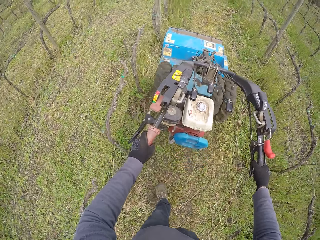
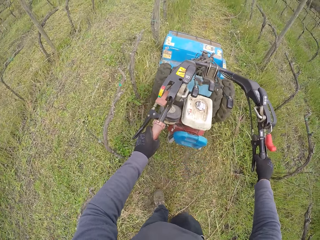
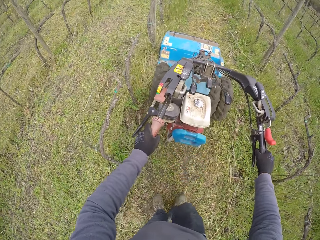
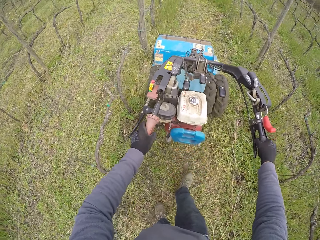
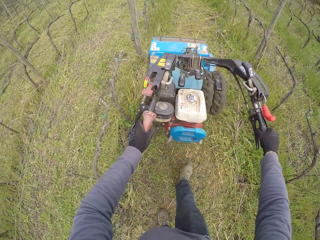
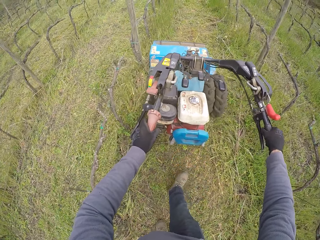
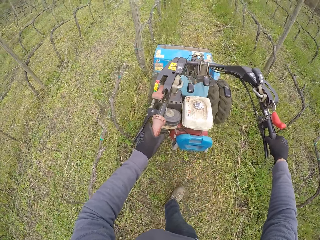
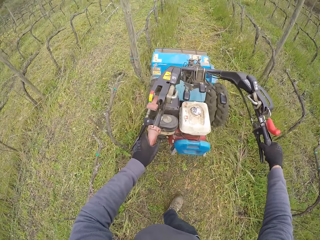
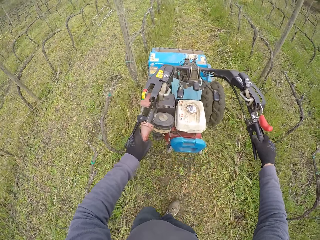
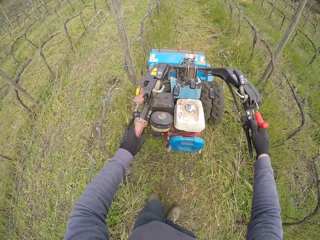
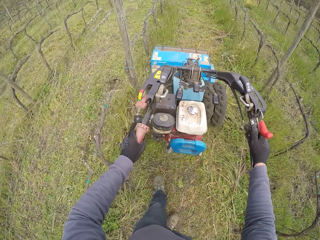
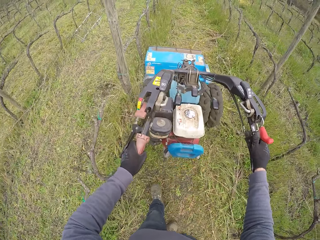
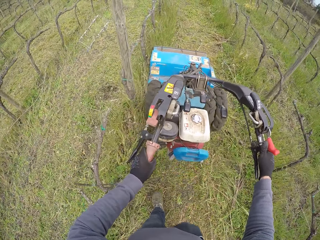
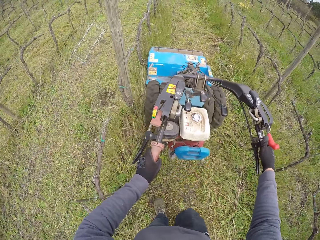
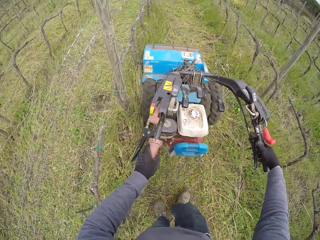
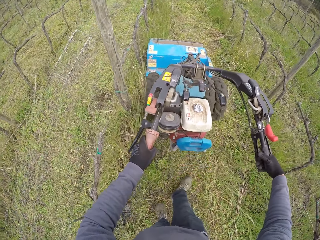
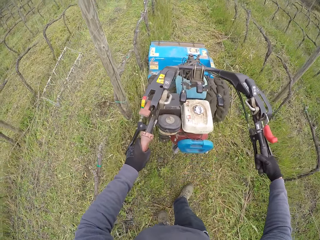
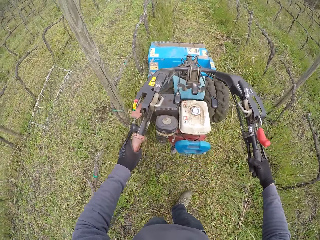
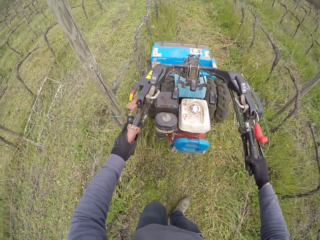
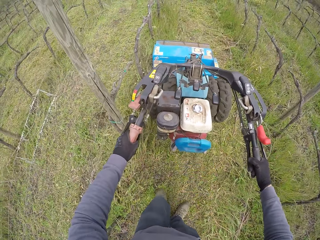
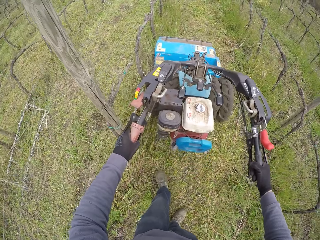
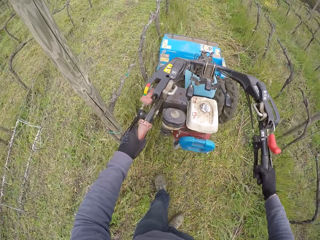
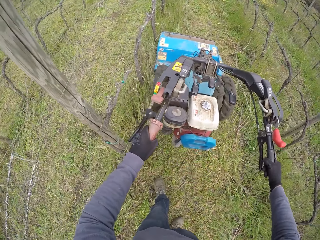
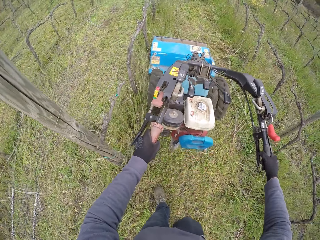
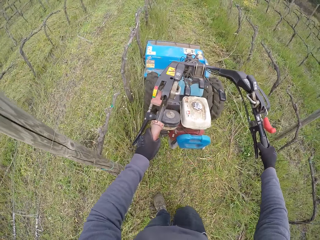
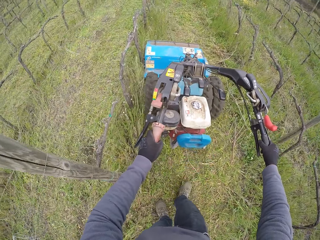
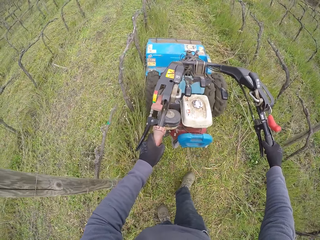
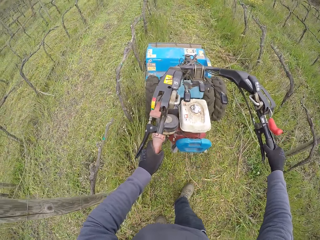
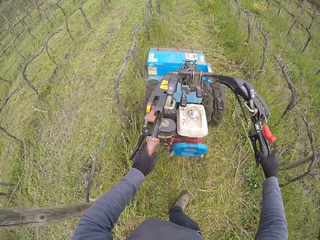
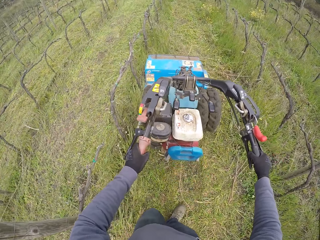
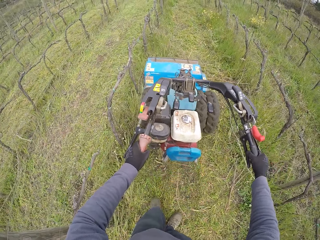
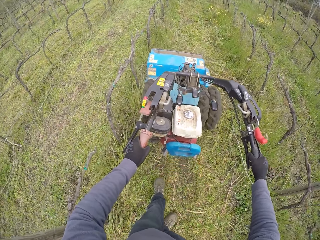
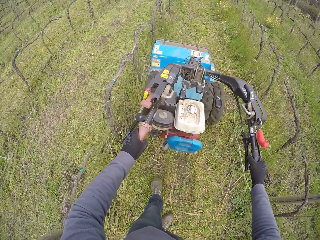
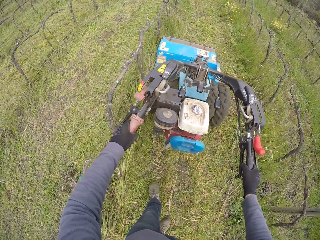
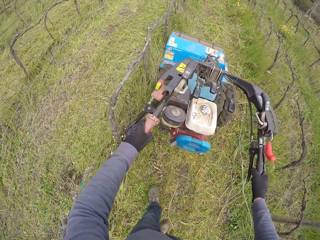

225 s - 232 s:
The camera wearer adjusts the lever on the right handle of the lawnmower with his right hand.

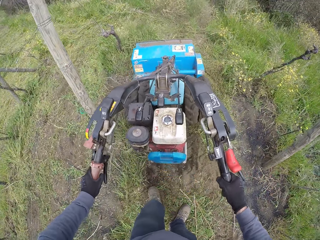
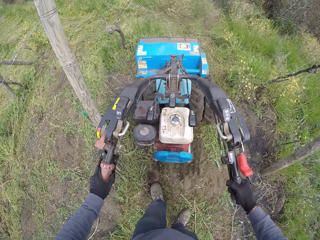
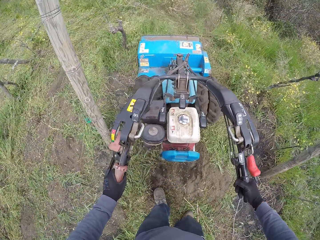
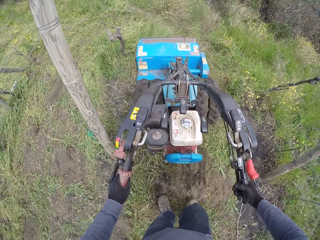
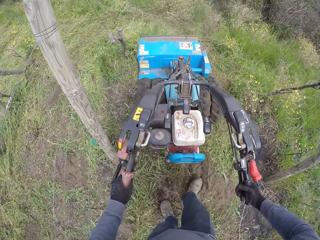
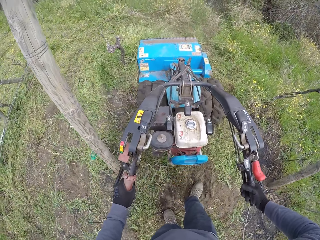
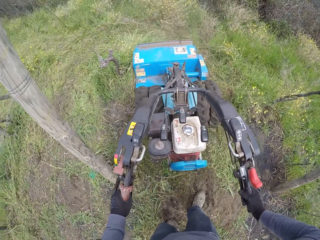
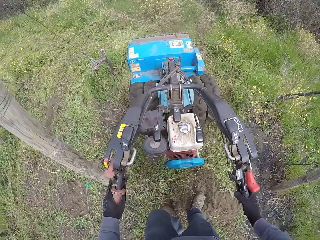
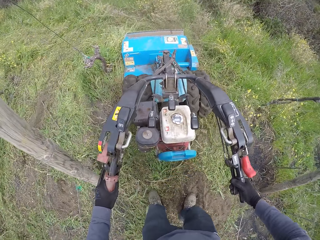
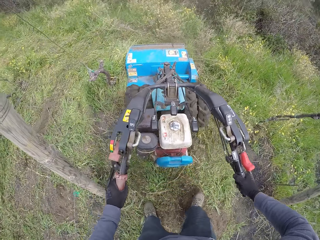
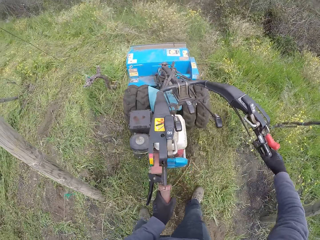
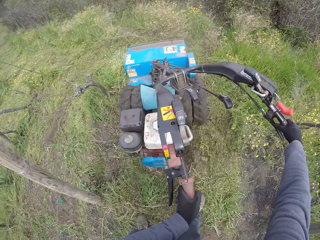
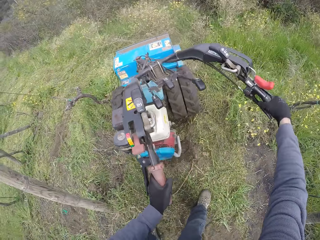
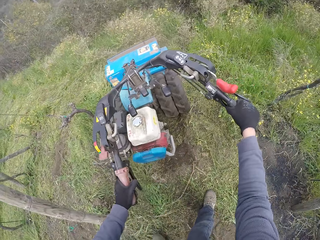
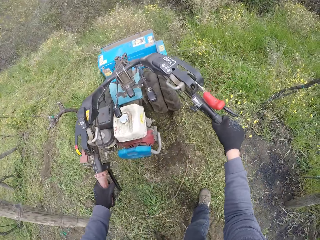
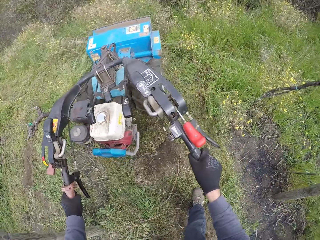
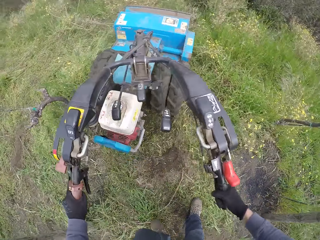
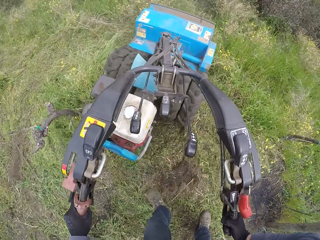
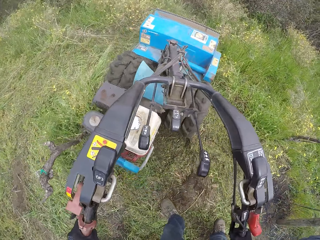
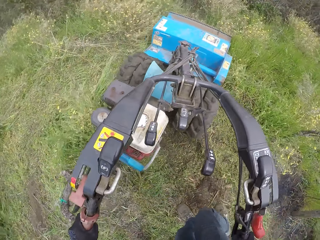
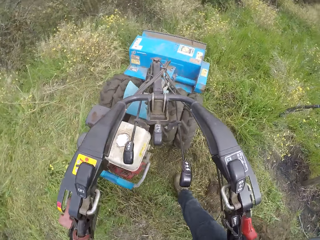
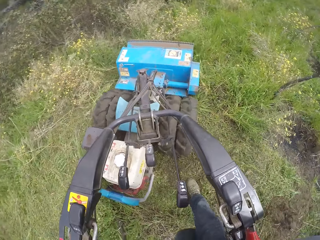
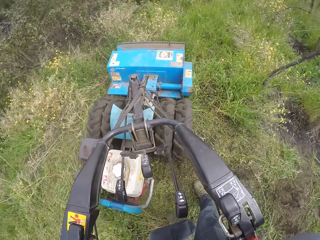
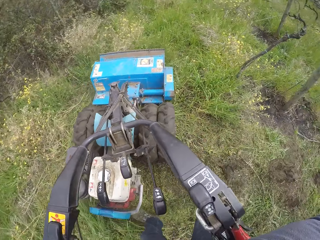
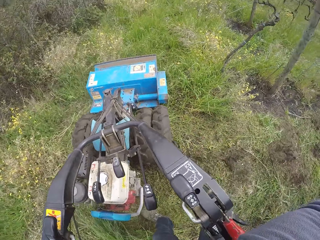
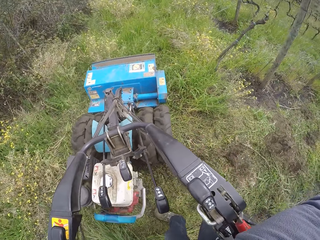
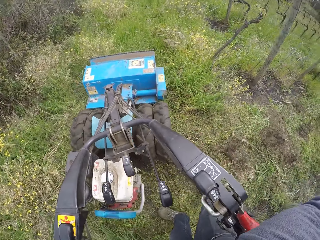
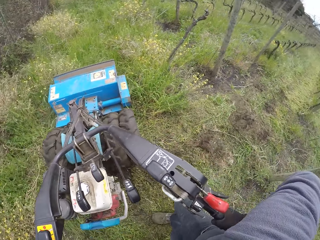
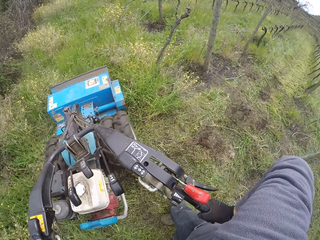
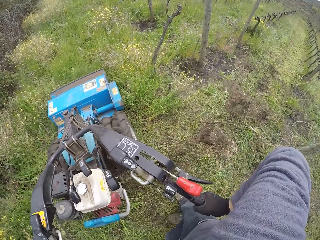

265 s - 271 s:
The camera wearer presses the right hand brake on the lawnmower with his right hand. He turns the lawnmower handle to the right with both hands.

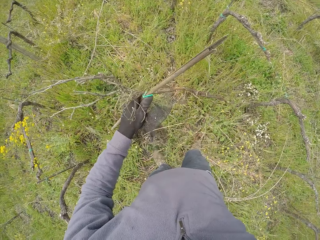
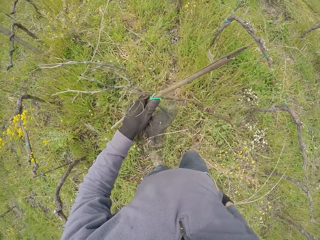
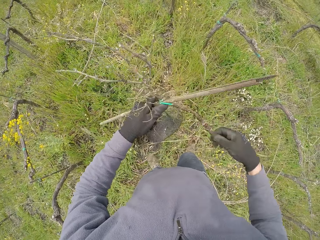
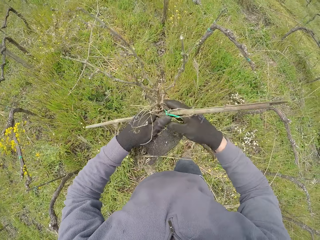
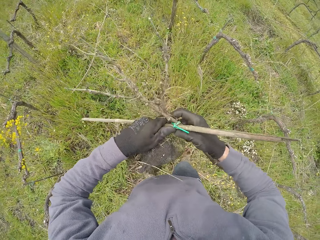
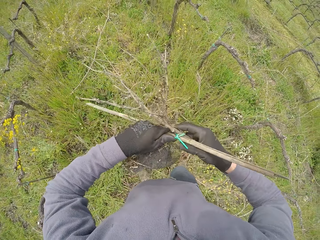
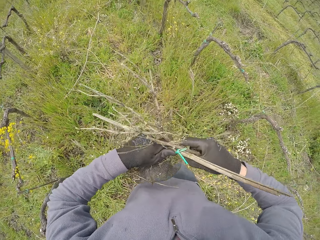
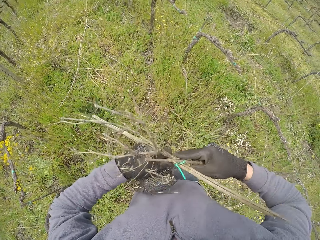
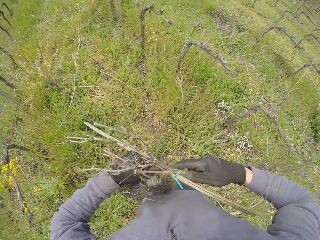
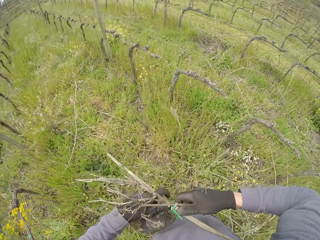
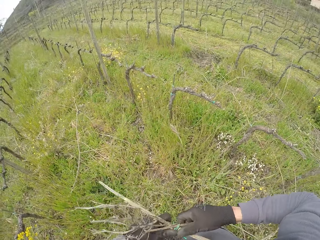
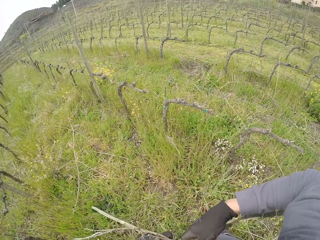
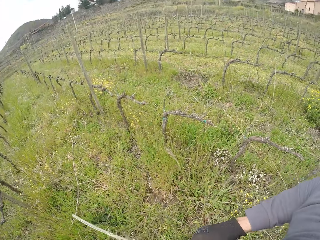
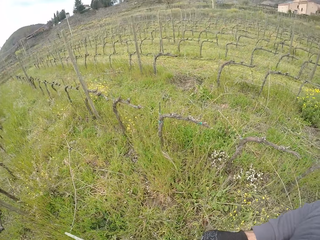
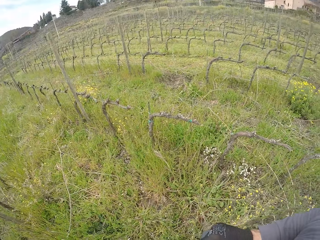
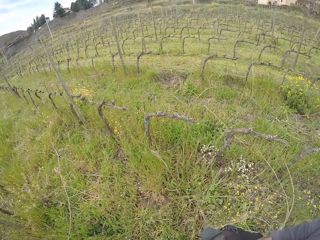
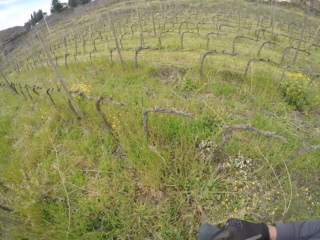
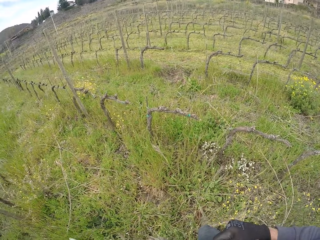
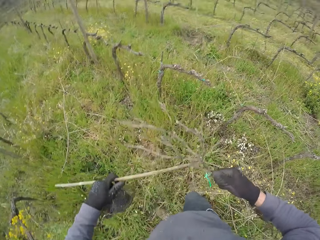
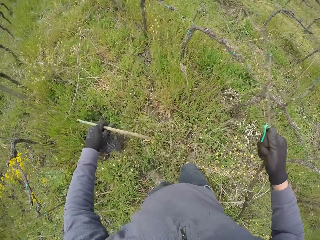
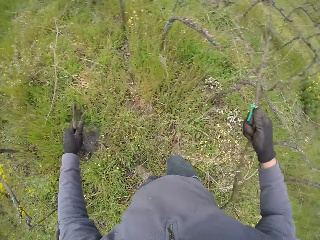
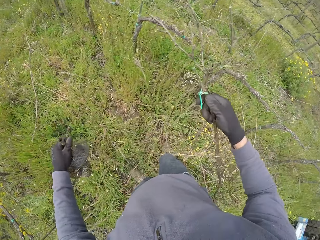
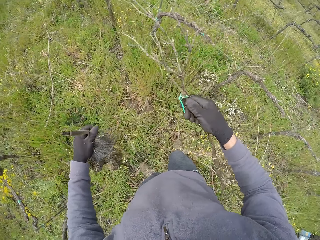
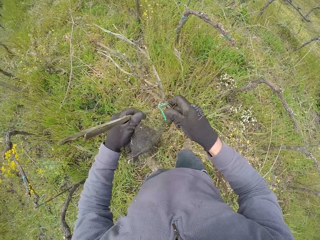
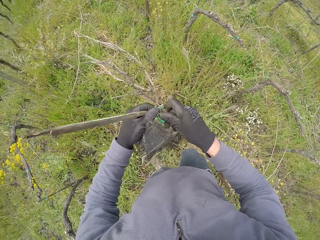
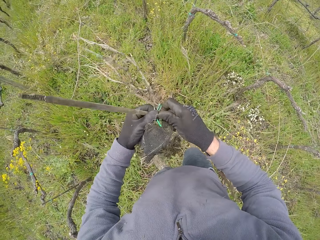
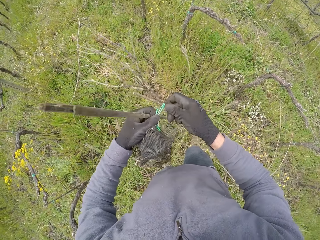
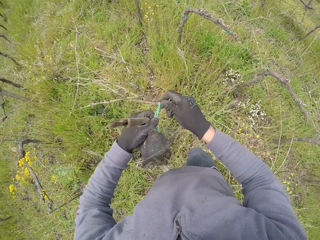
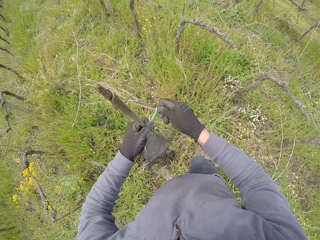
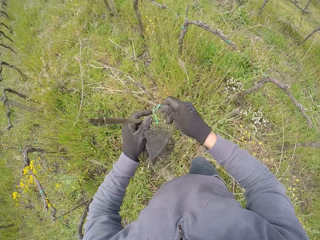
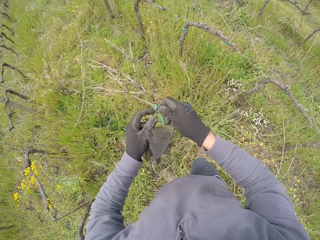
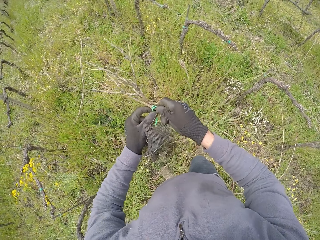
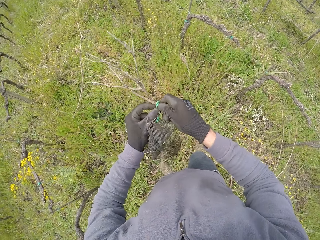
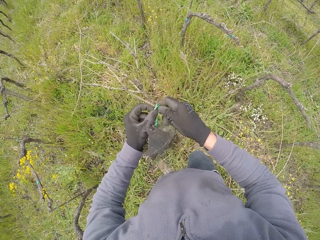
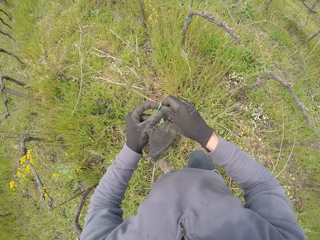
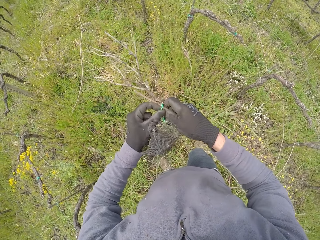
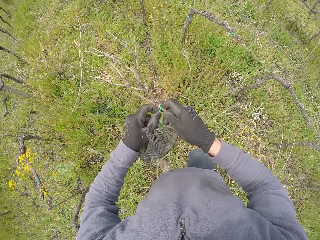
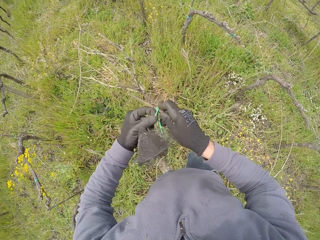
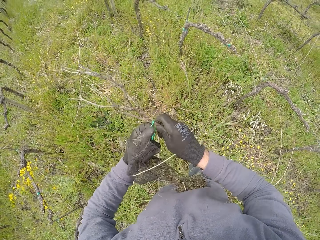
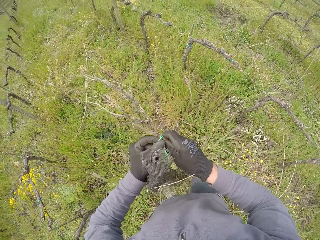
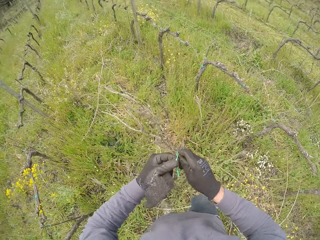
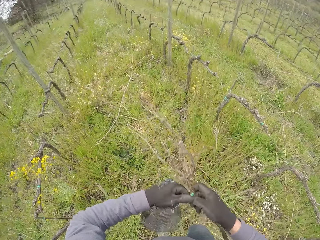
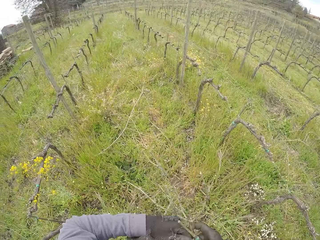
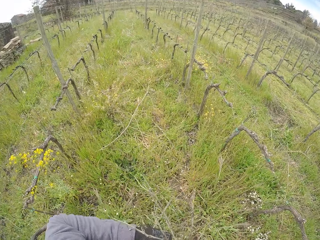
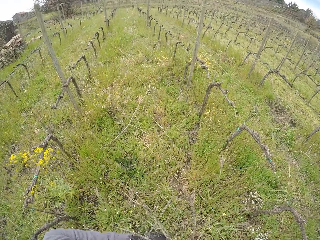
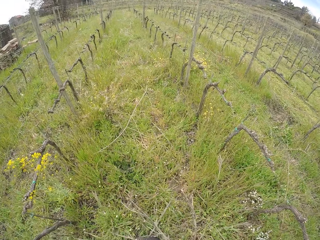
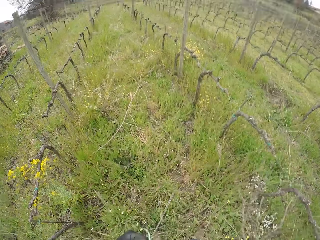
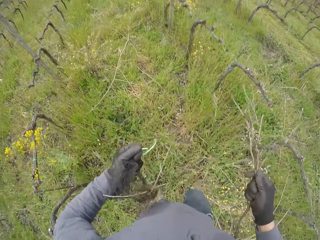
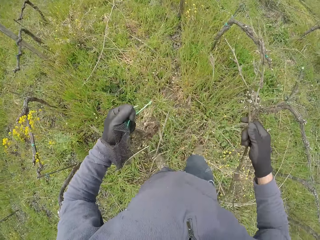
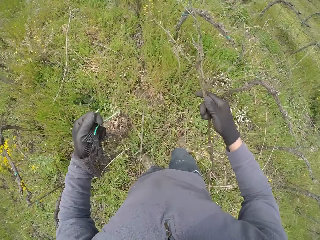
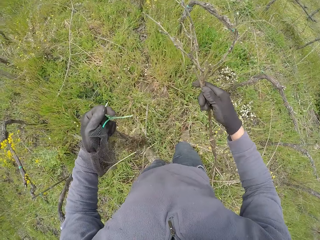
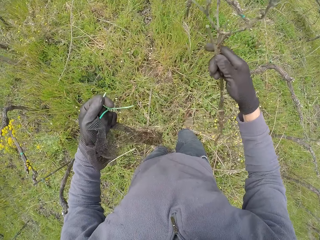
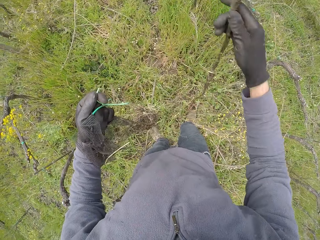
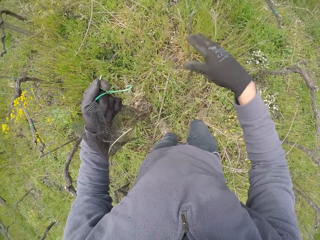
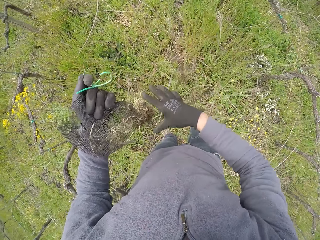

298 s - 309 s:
The camera wearer holds the twig with his hands. He pulls the twig. He separates the twigs. He pulls a string on the twig with his left hand. He unties the twig. He drops the twig in his right hand.
